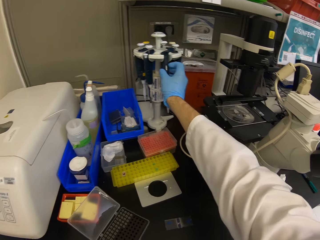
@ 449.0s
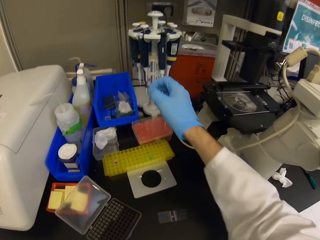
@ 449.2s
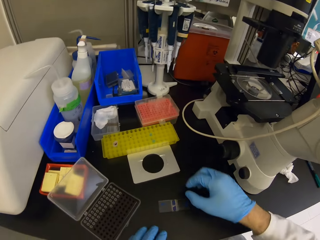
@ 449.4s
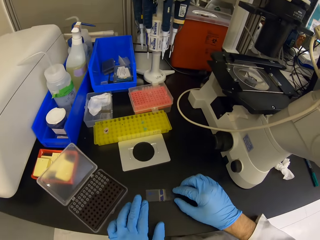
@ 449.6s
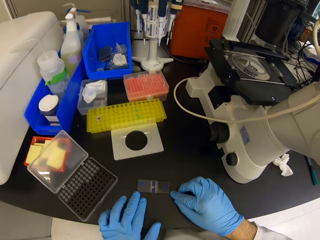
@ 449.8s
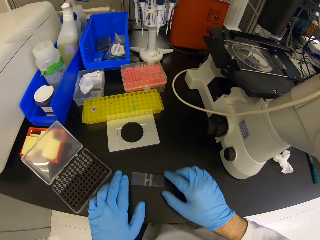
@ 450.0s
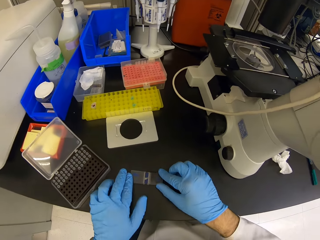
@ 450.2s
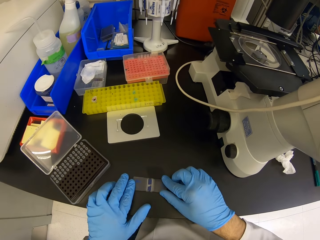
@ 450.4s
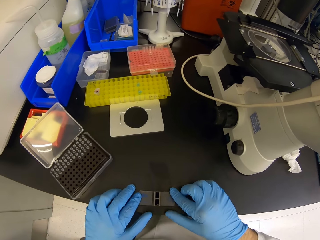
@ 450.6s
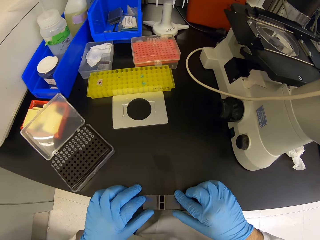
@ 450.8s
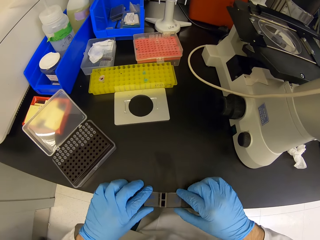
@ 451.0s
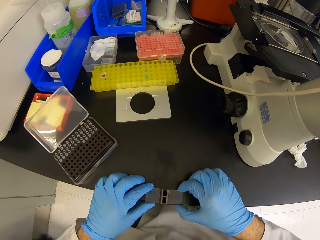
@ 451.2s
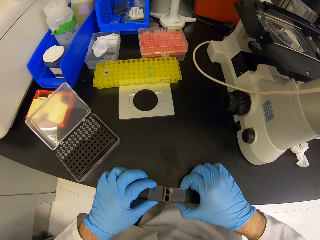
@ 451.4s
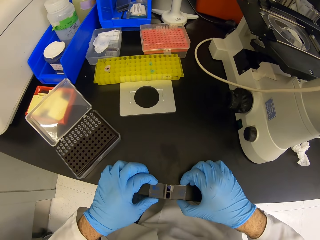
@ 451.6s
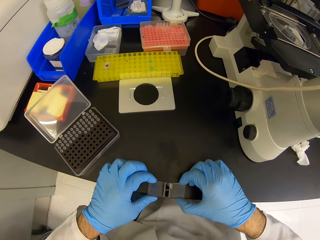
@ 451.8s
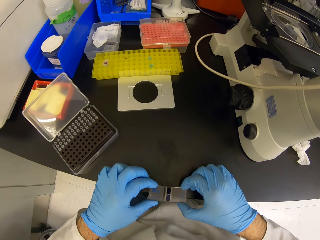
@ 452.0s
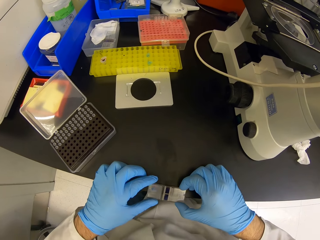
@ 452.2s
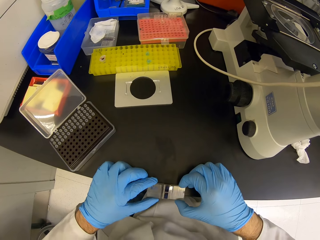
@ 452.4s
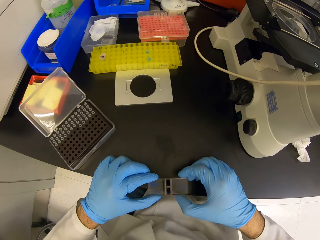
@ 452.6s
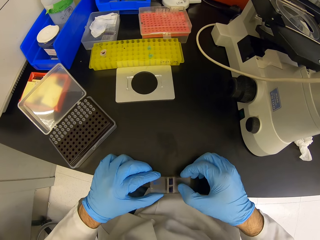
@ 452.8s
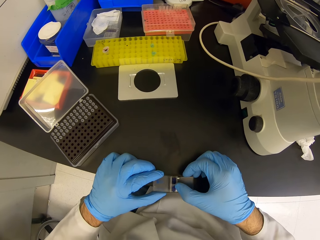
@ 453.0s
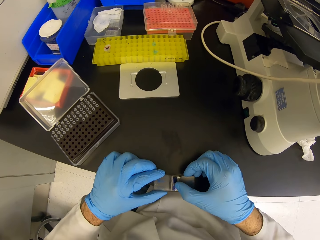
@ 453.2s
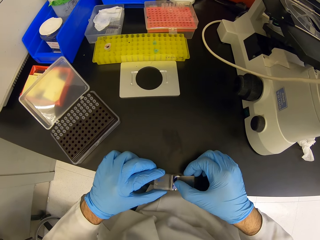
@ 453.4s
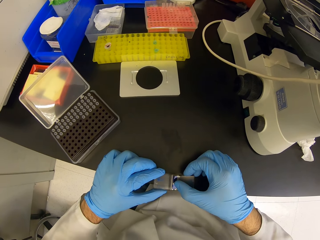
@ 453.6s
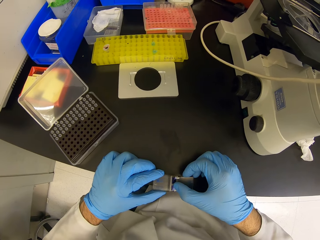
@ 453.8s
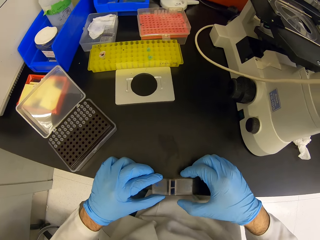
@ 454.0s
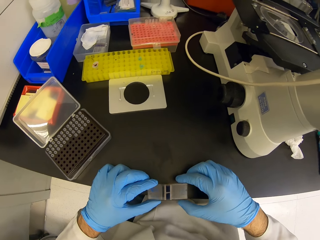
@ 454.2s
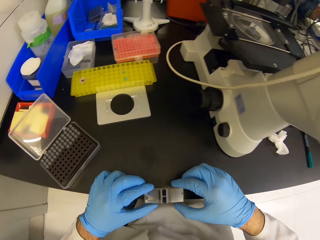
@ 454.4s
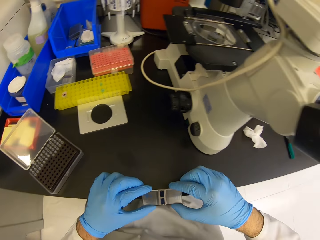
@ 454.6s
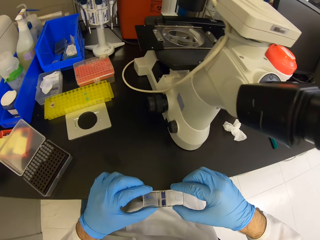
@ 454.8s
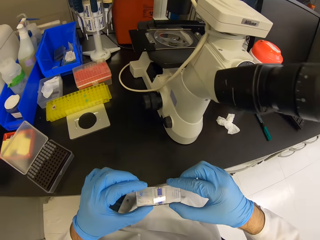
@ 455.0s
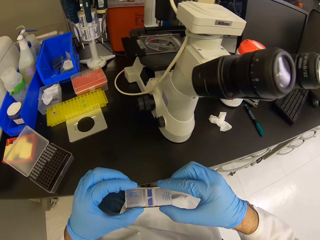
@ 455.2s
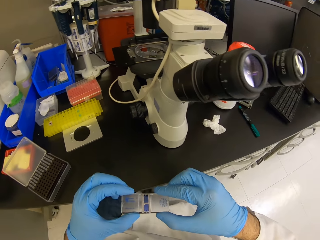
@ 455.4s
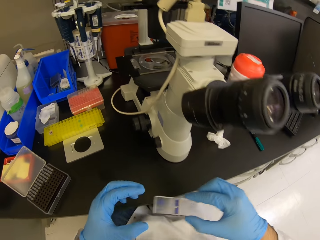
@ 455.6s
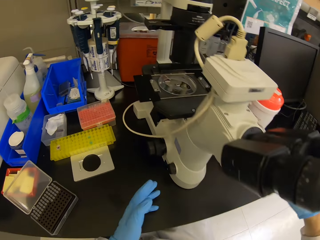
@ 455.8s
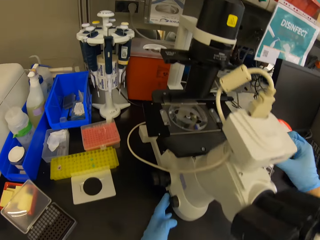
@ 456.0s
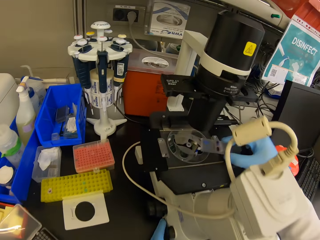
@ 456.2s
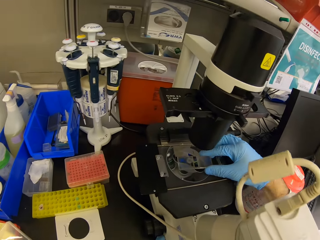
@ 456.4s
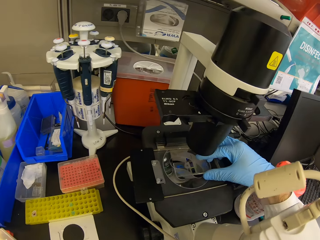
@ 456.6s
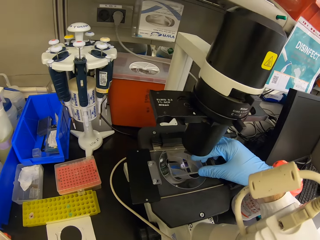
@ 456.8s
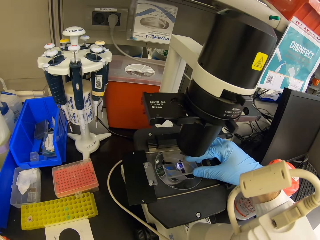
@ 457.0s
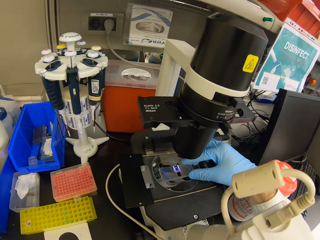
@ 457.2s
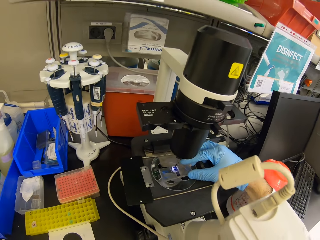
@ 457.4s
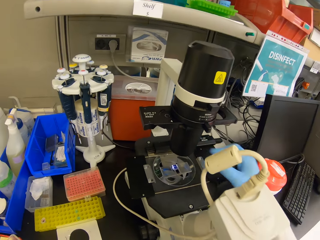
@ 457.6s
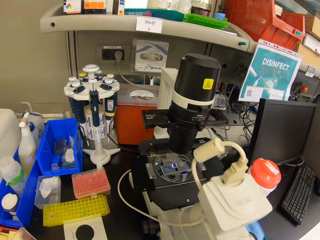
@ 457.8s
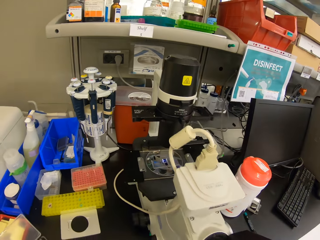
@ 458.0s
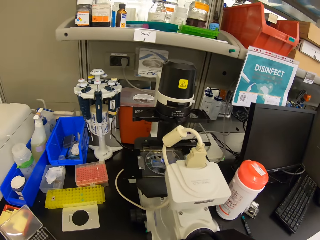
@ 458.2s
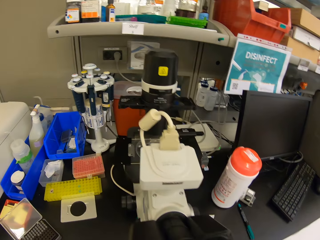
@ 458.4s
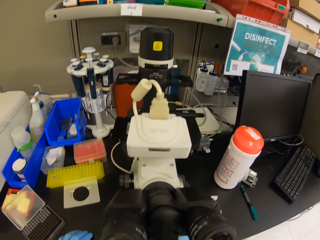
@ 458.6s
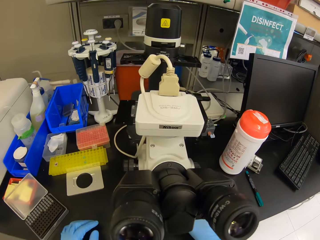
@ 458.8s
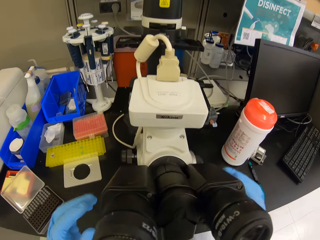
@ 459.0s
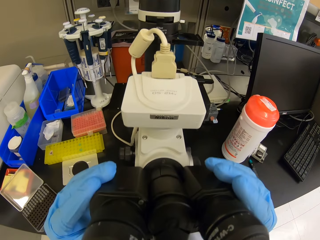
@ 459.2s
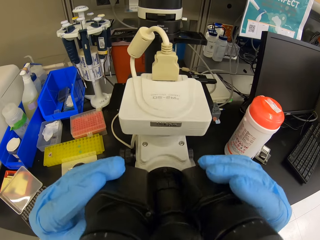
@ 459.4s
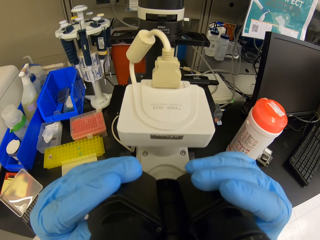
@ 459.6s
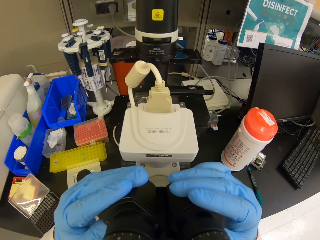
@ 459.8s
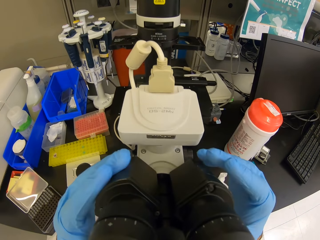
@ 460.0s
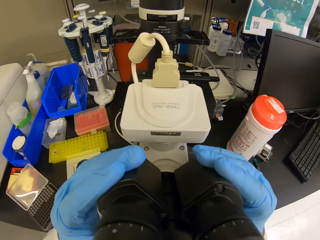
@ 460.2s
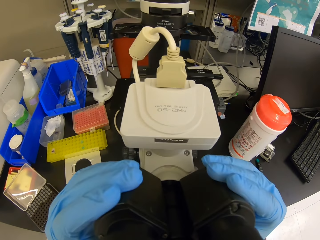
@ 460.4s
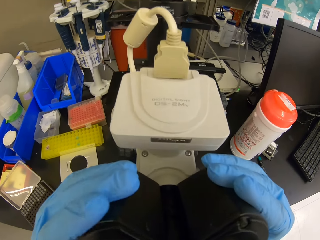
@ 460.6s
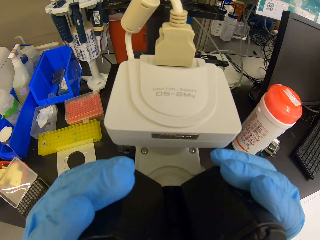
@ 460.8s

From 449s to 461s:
The camera wearer places something on the stand. They touch something with both hands. They adjust the glass. They move something with both hands. They move the hands on something. They pick up a piece of glass. They move the left hand. They move the hands on the microscope. They place the piece of glass on the microscope. They move the hand from the microscope. They look around. They place both hands on the microscope. They adjust the microscope. They move something on the microscope.

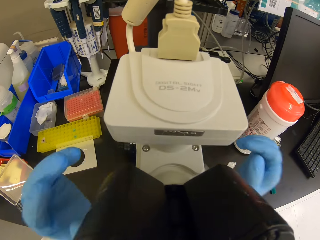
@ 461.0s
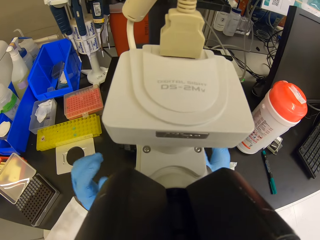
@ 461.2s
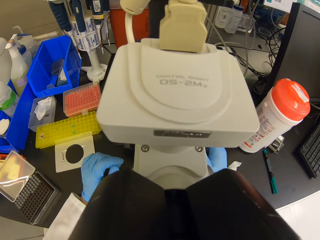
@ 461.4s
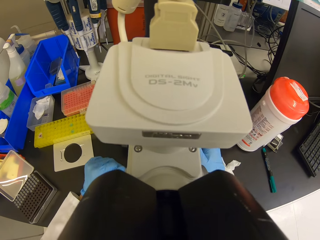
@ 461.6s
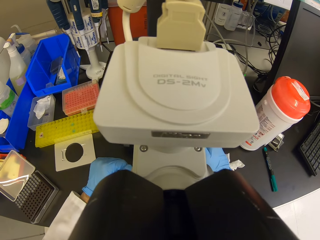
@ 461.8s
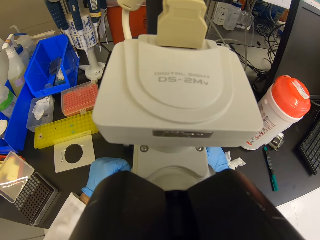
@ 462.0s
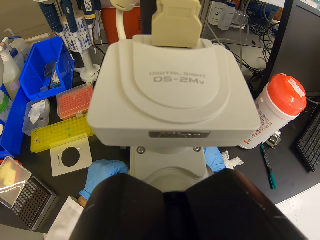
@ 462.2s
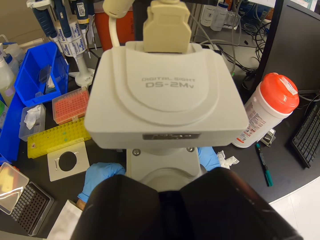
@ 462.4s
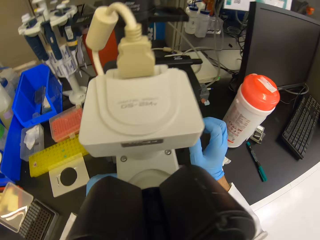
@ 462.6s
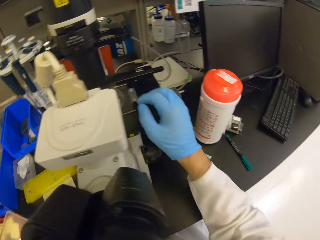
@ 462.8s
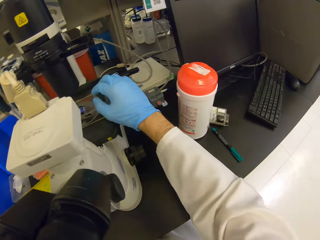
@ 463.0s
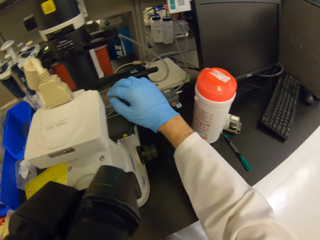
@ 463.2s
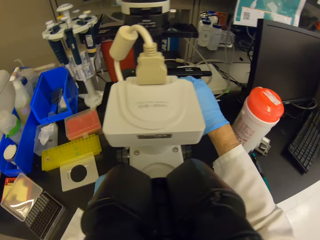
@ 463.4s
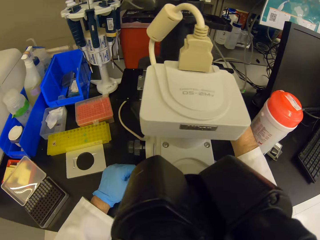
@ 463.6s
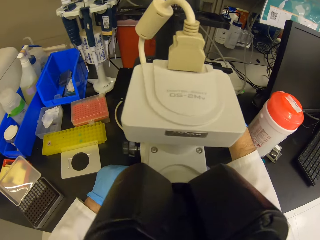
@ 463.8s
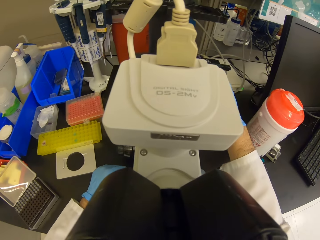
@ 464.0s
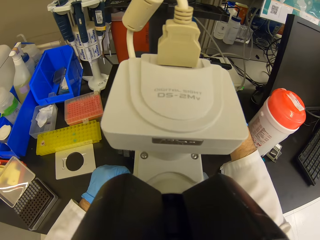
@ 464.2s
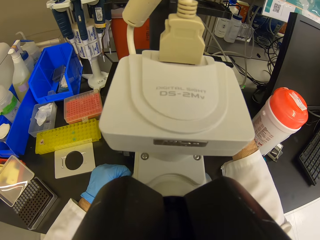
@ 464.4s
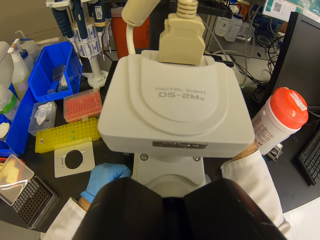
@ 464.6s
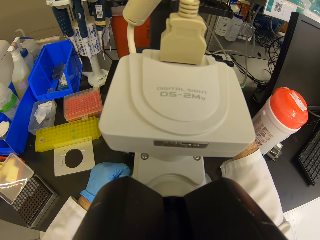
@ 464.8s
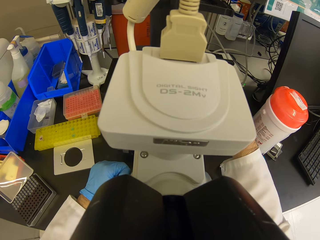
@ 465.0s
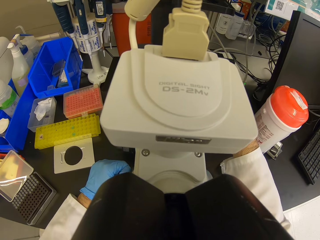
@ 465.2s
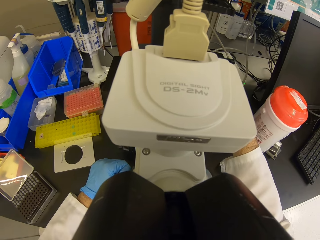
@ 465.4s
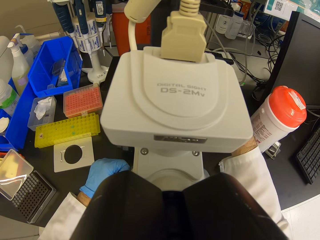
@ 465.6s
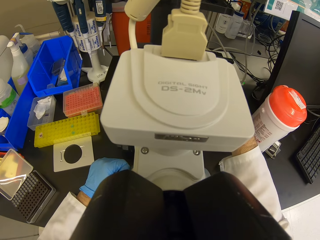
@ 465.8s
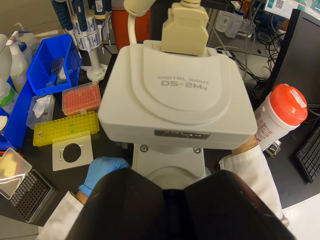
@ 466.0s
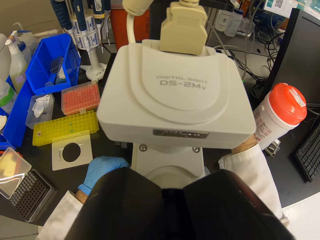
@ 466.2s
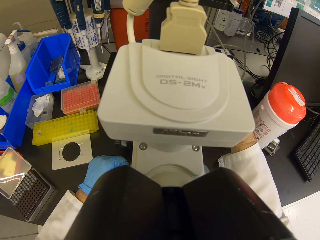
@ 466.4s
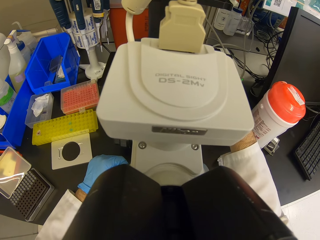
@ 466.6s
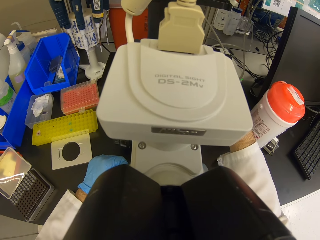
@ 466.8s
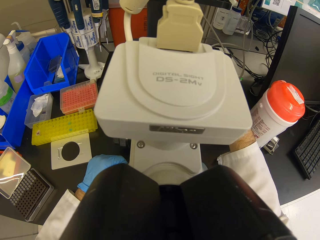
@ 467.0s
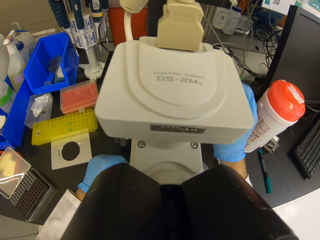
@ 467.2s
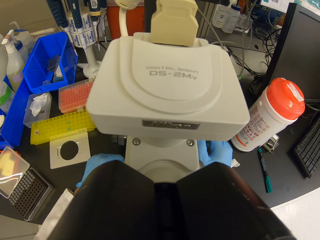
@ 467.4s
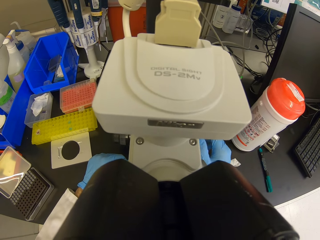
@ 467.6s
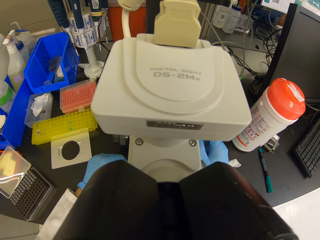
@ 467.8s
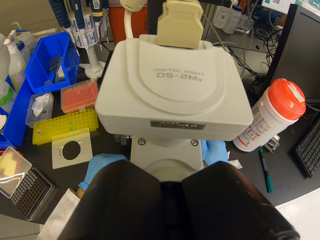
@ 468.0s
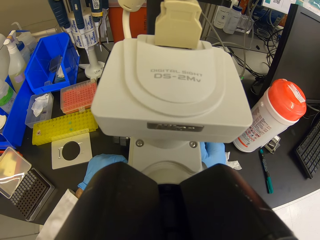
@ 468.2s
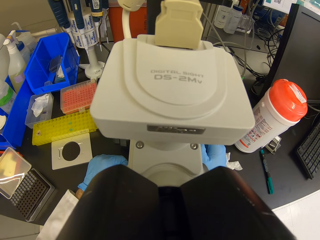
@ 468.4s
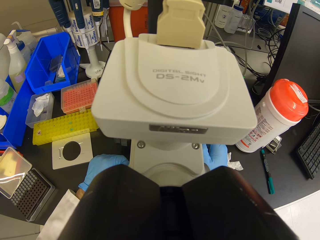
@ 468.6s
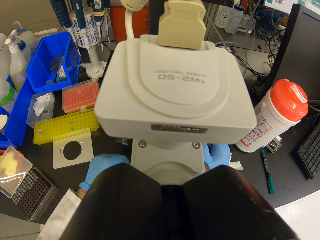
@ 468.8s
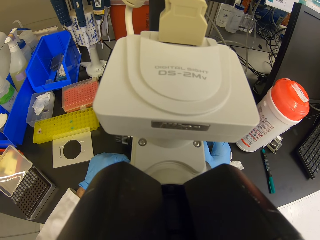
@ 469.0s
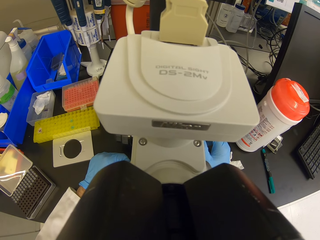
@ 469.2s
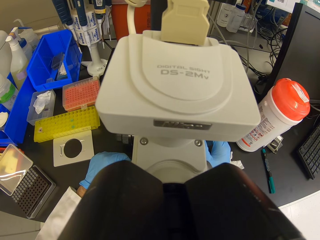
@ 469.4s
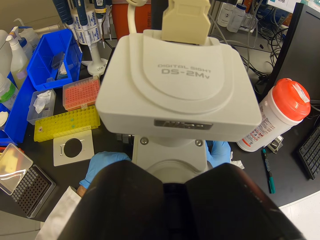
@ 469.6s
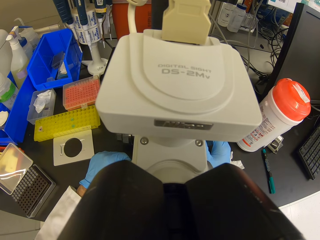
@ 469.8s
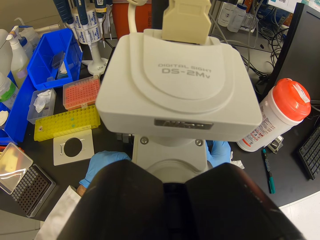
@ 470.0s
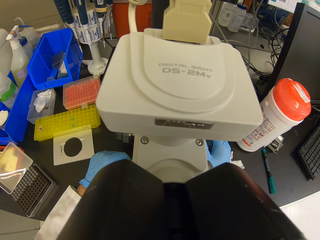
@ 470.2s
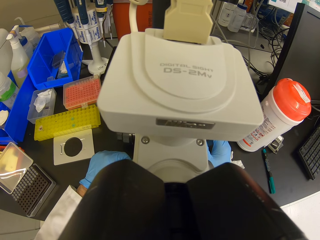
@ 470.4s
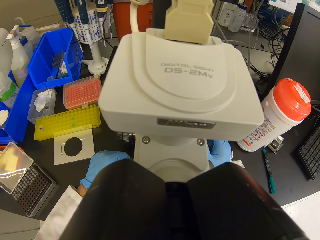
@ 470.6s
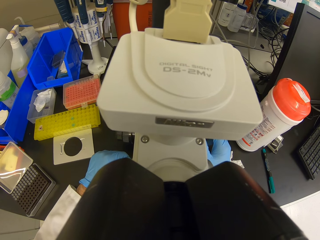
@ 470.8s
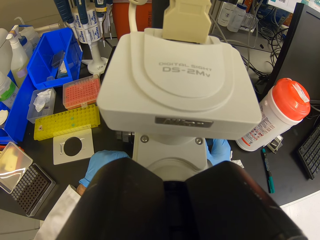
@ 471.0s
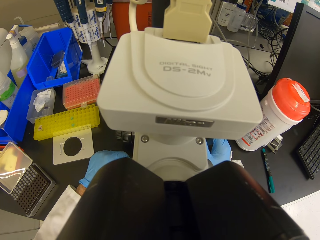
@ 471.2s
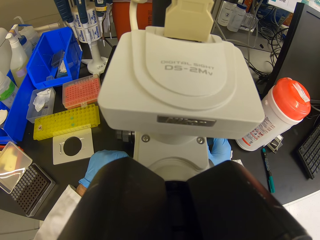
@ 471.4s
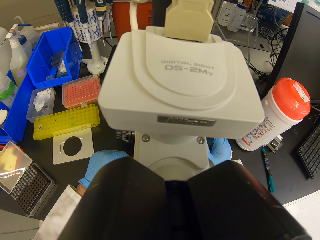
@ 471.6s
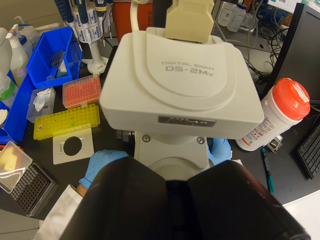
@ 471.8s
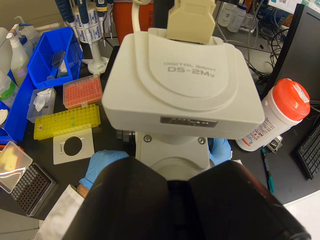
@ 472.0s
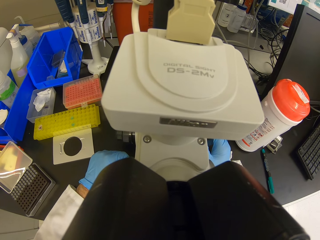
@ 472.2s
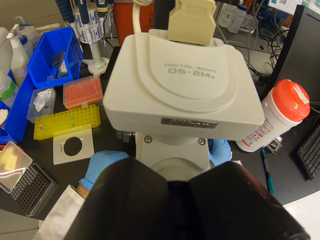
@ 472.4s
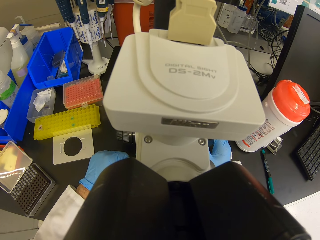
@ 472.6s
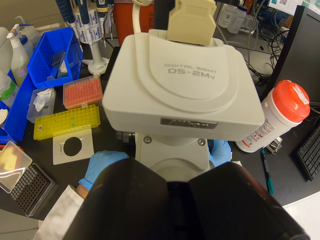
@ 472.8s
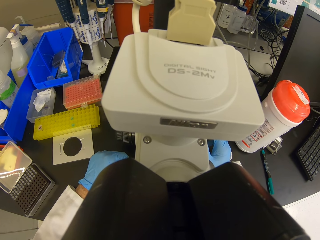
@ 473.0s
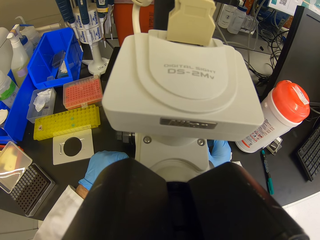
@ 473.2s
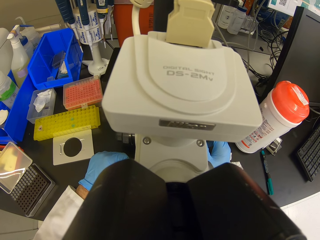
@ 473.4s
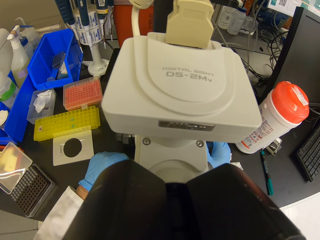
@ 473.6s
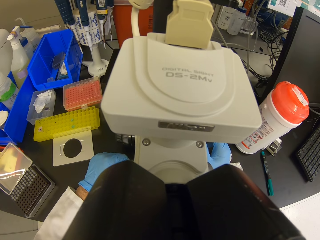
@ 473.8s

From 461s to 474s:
The camera wearer peeps through the microscope. They place the hands down. They move the right hand. They peep through the microscope. They stare at the microscope. They move the right hand. They stare at the microscope.
